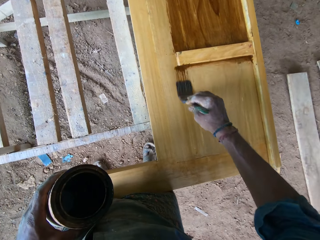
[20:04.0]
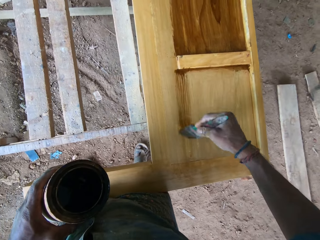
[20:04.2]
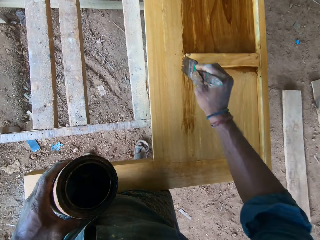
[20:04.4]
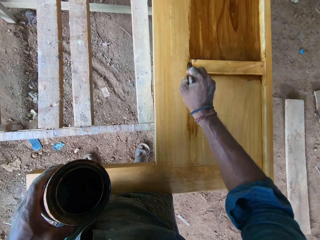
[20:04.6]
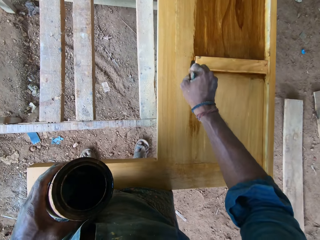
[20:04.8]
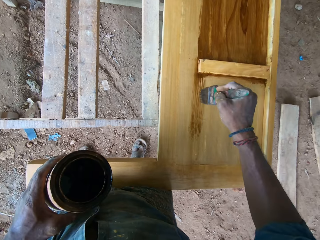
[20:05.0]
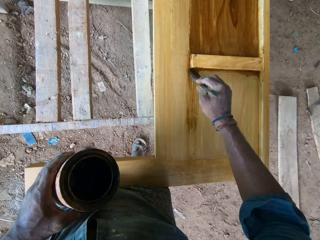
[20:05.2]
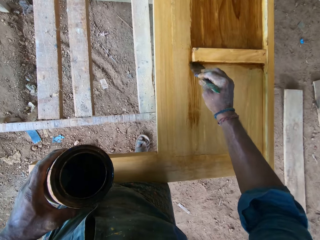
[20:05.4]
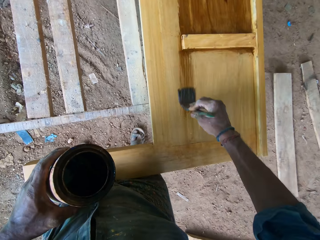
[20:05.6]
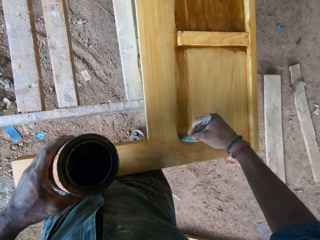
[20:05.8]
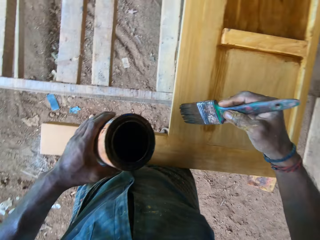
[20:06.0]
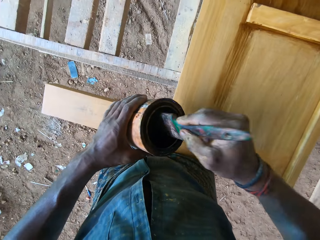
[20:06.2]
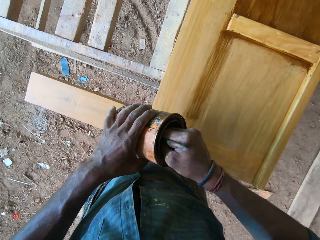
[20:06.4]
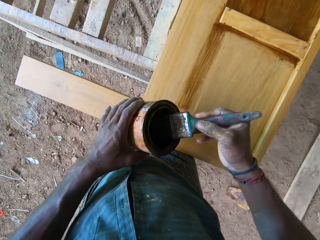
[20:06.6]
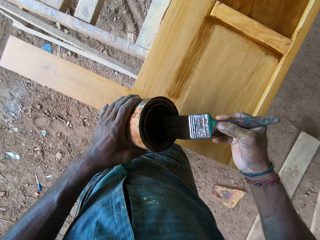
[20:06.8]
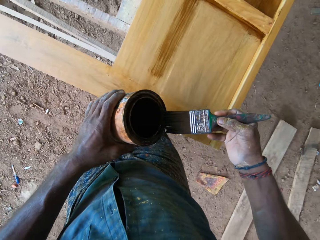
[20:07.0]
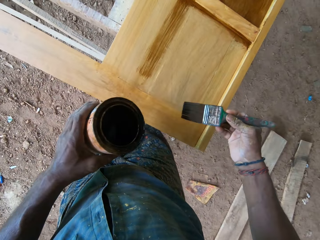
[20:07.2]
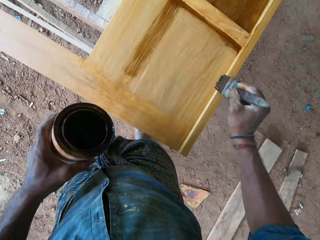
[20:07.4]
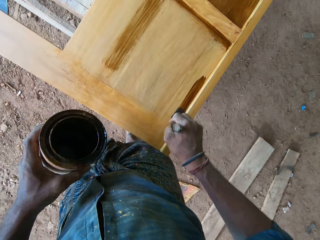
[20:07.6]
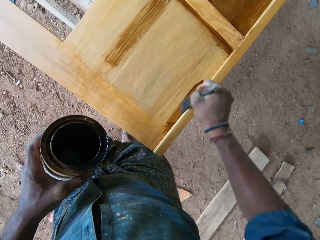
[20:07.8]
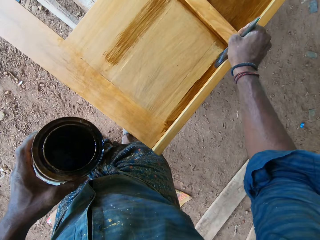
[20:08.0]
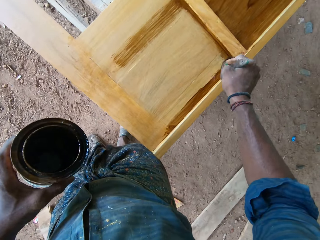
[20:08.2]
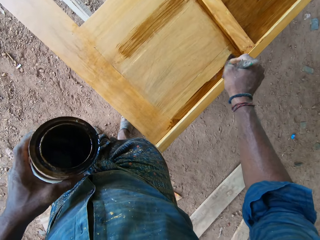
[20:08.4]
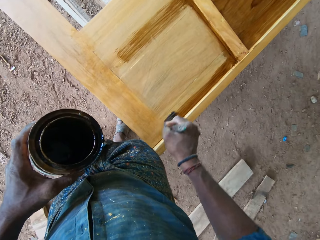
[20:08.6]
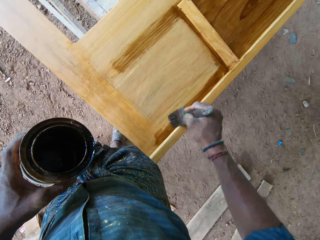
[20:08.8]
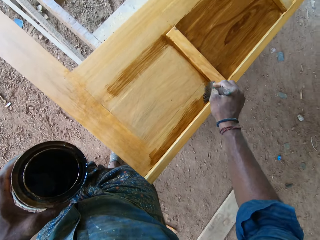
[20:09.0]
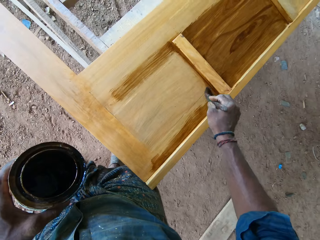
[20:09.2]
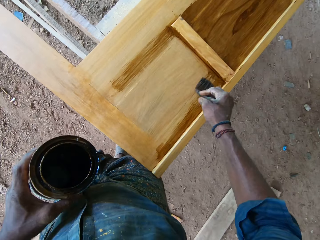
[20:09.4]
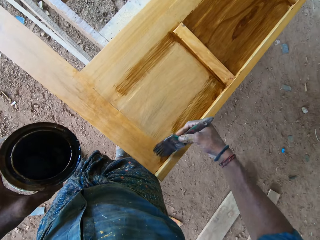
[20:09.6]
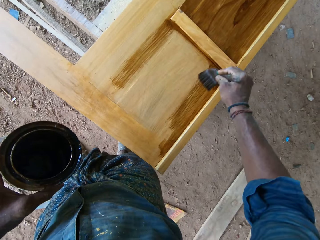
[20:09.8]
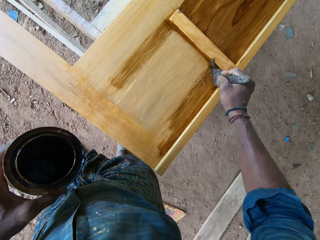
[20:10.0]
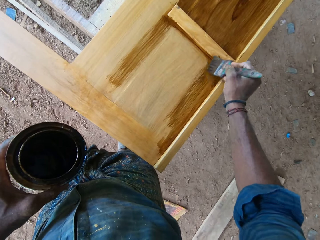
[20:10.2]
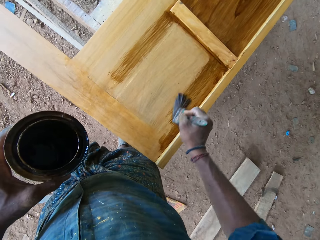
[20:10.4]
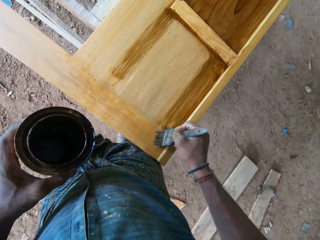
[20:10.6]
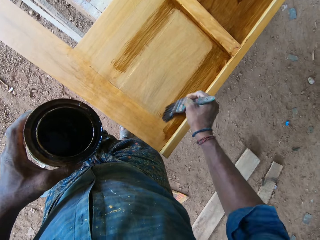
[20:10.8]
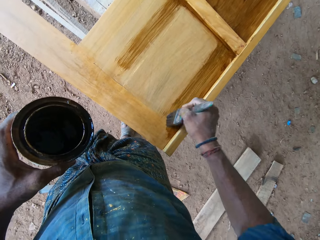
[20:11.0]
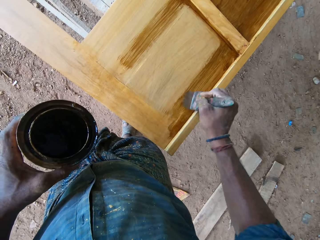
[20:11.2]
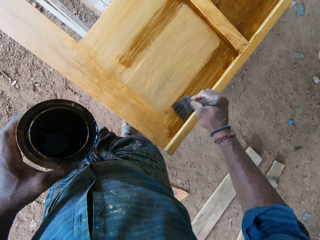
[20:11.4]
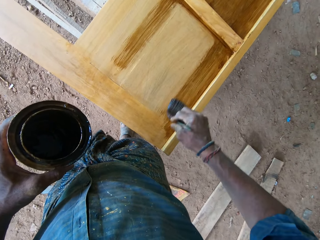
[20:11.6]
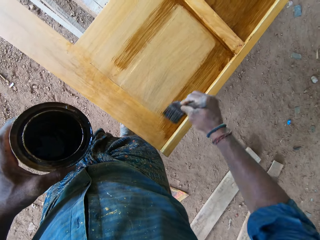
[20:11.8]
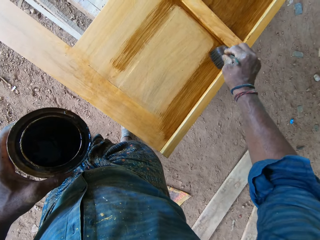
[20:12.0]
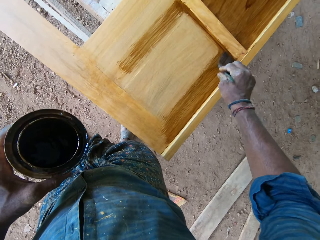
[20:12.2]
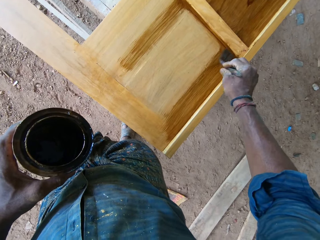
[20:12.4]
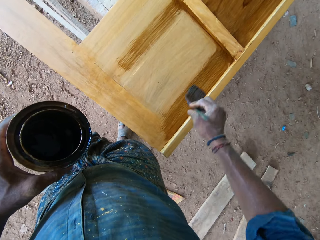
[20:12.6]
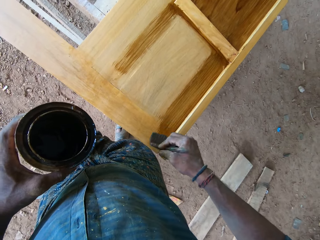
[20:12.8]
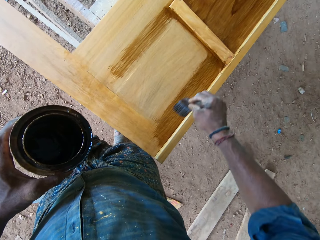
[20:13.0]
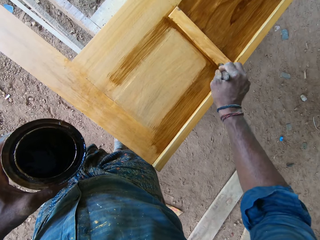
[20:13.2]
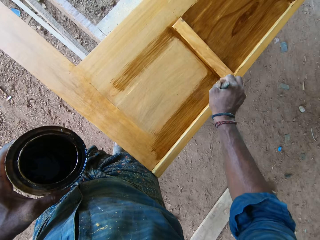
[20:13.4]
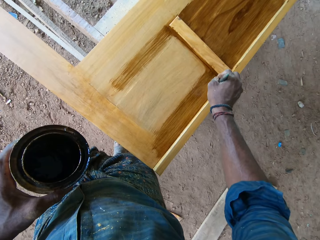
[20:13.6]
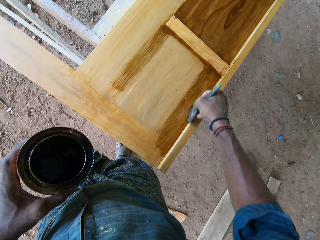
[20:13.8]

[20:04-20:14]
The camera wearer lifts the brush from the door. They dip the brush in the paint tin. They scoop paint in the paint tin. They remove the brush from the paint tin. They paint the wood door with the paint brush.

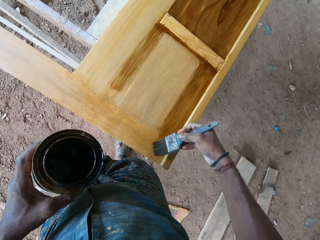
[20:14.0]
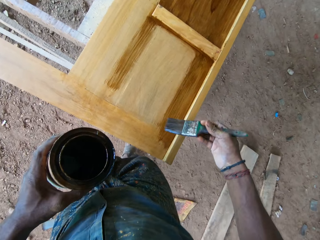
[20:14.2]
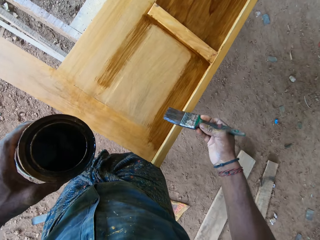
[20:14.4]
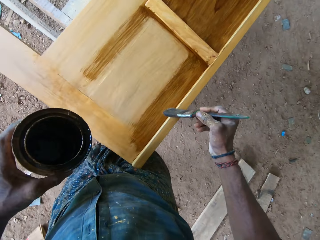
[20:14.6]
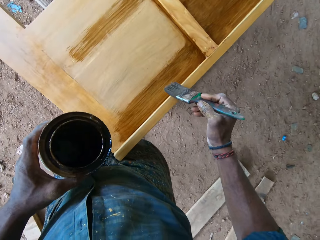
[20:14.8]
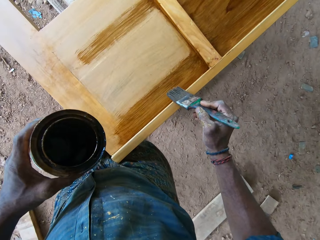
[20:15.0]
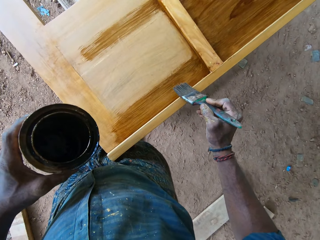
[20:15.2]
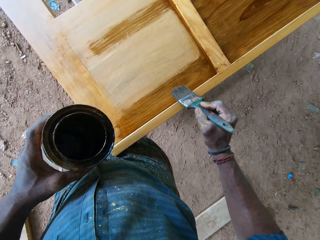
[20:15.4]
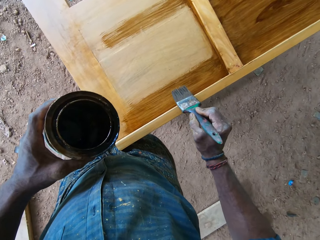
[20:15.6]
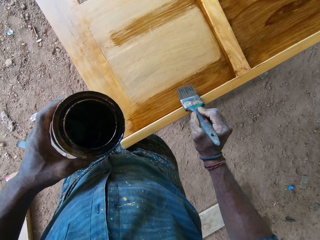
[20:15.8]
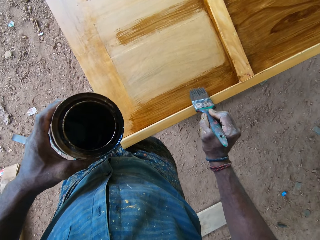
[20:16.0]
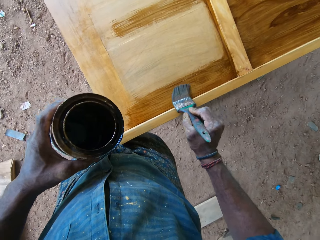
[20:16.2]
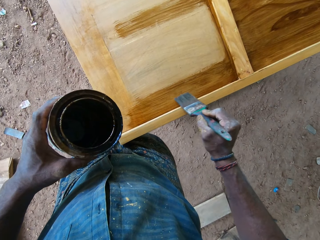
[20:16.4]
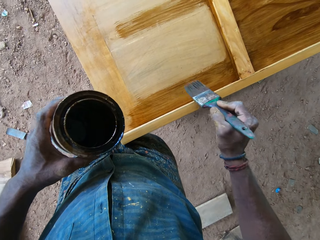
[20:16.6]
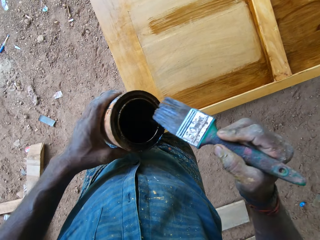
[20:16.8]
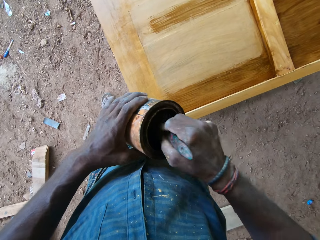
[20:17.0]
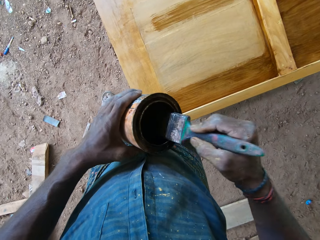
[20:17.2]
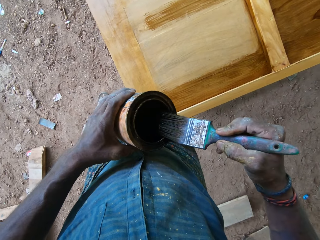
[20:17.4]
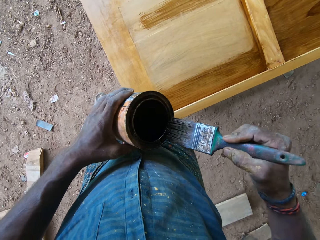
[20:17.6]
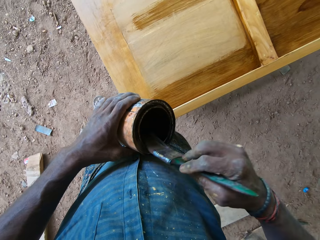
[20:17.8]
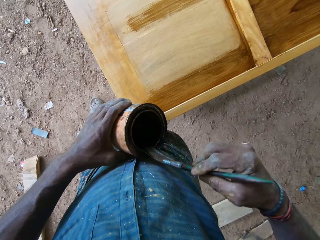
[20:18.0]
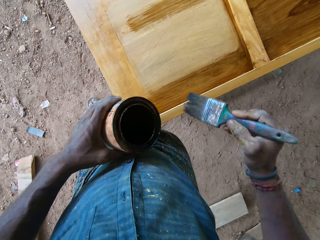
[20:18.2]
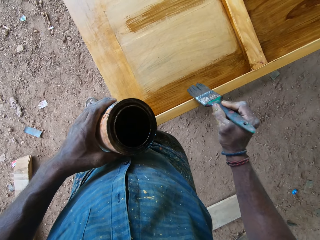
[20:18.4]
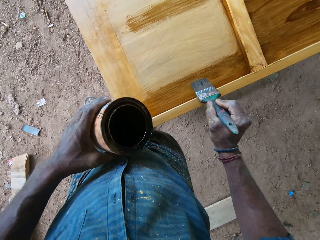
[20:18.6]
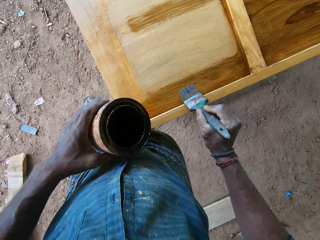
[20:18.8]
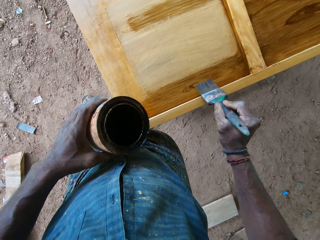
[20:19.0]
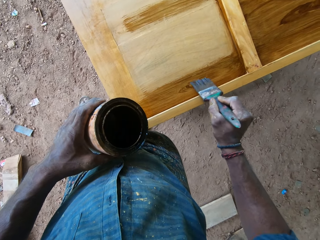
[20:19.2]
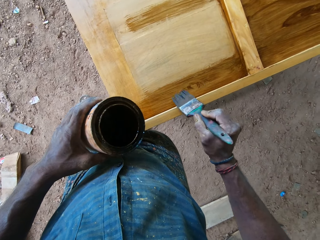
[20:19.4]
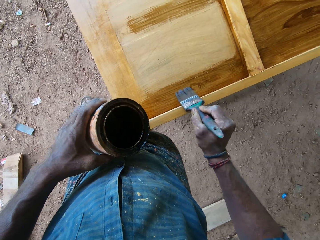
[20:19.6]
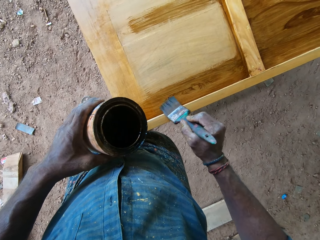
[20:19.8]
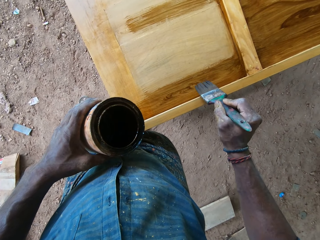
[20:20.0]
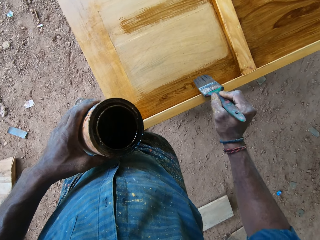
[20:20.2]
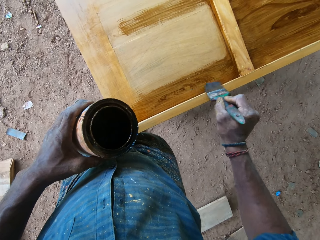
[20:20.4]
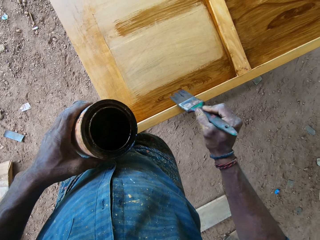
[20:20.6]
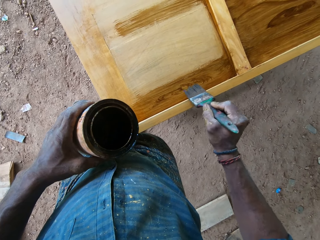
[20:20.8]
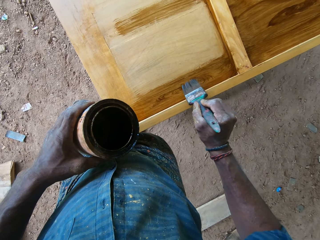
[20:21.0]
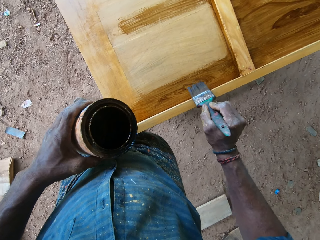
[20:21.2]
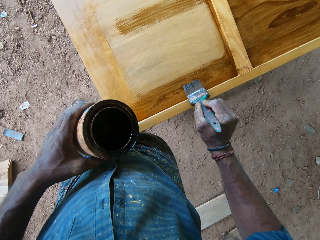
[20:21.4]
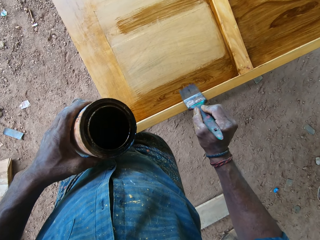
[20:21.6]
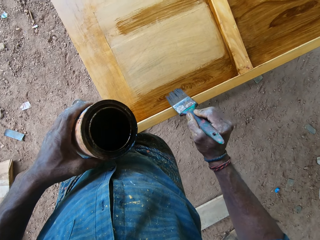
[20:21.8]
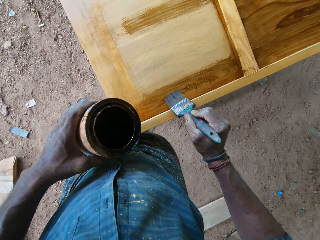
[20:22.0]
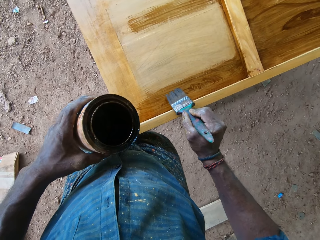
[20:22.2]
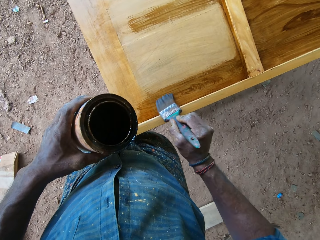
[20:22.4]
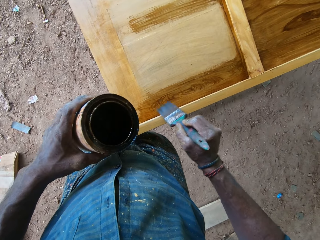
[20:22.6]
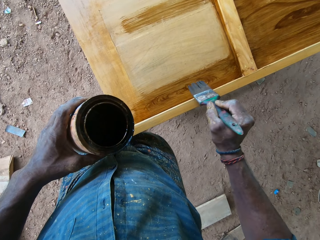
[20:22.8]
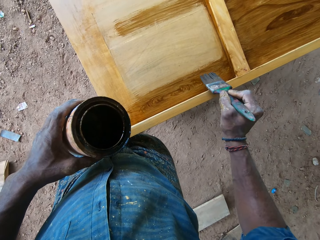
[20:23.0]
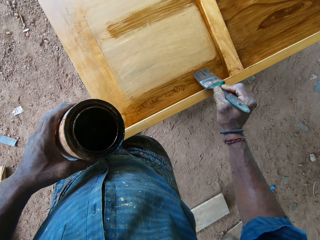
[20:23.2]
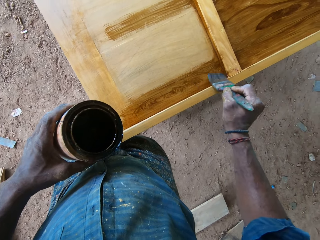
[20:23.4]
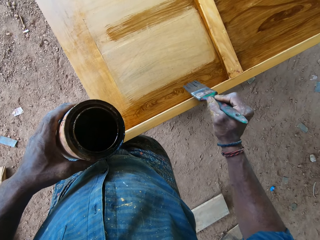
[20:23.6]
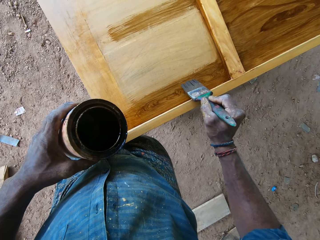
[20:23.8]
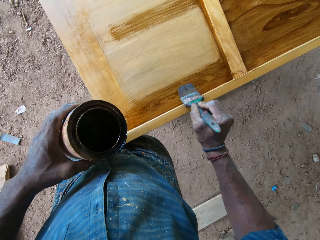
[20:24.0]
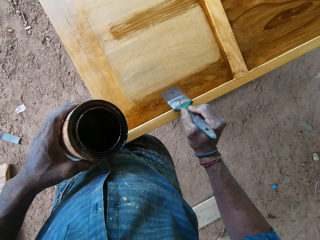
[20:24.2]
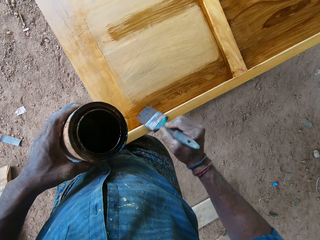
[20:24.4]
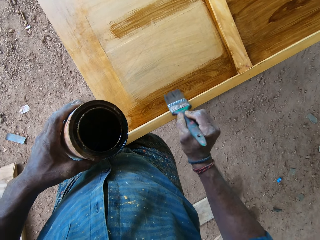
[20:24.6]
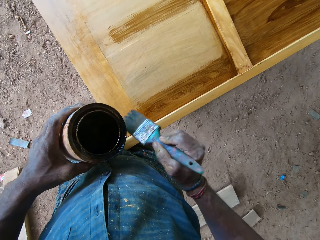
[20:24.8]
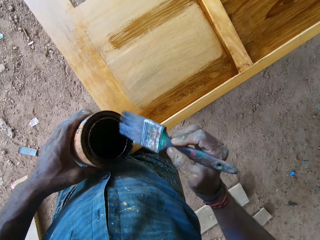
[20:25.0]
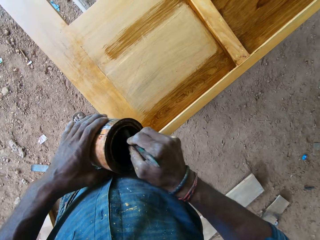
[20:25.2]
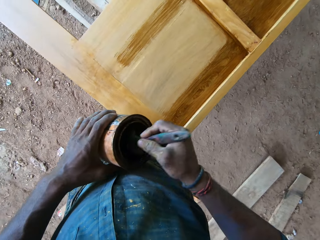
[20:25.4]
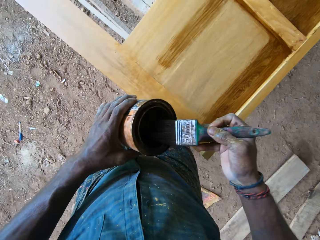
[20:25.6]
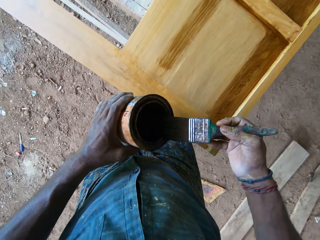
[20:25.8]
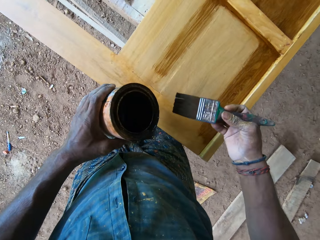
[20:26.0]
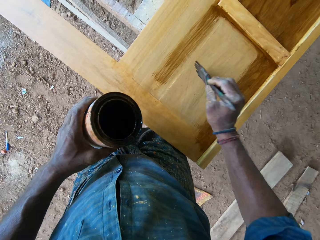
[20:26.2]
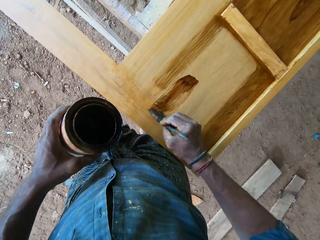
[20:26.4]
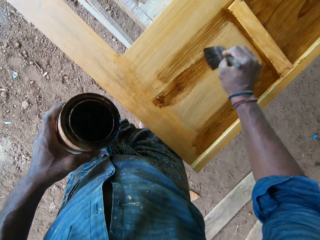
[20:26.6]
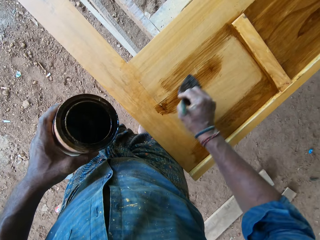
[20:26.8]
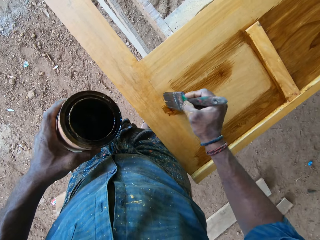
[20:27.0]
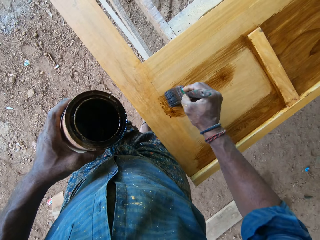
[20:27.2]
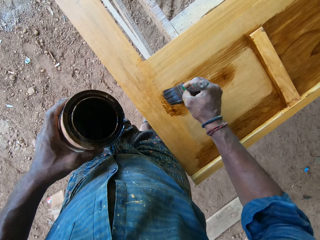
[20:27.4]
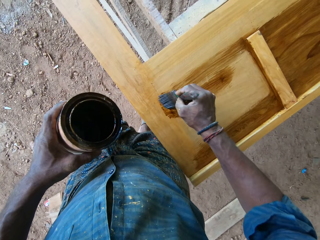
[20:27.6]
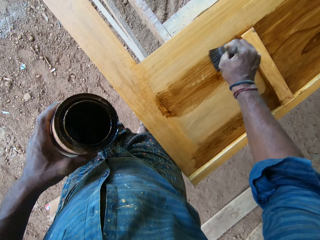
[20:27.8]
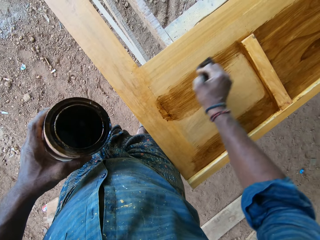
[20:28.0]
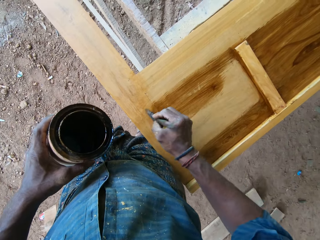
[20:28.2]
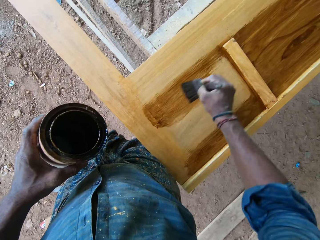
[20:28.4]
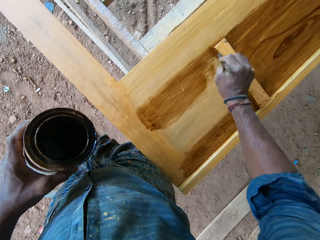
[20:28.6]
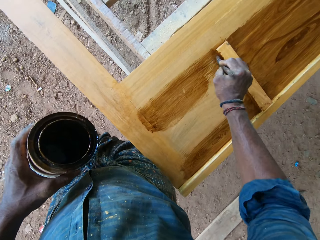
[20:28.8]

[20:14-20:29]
The camera wearer turns the paint brush. They paint the door with the brush. They lift the brush from the door. They scoop paint in the paint tin with the brush. They dip the brush onto the container. They wipe excess paint from the brush on the tin edges. They remove the brush from the tin. They paint the door with the paint brush. They lift the brush from the door. They dip the brush in the paint tin. They remove the brush in the paint tin. They paint the door with the brush.
